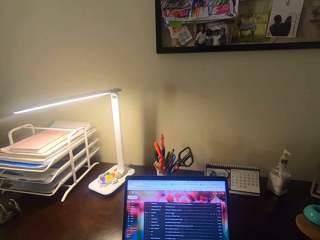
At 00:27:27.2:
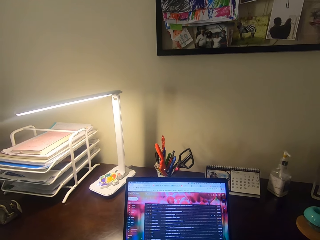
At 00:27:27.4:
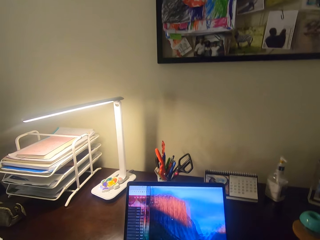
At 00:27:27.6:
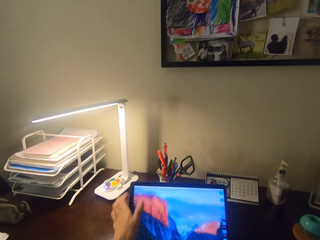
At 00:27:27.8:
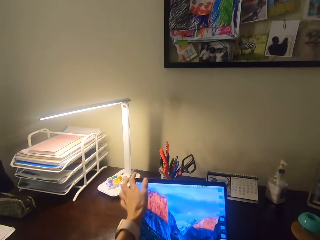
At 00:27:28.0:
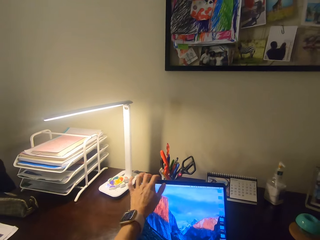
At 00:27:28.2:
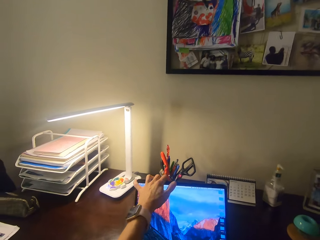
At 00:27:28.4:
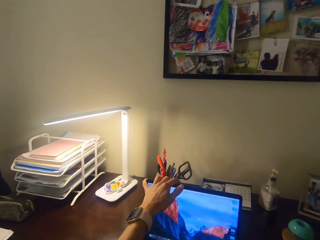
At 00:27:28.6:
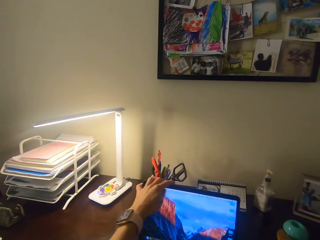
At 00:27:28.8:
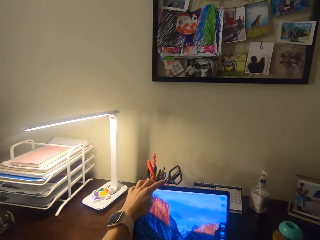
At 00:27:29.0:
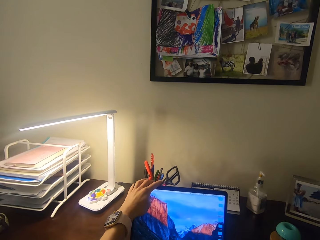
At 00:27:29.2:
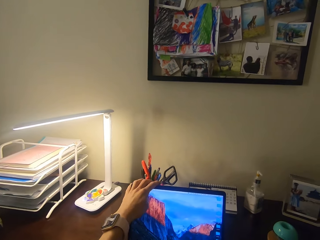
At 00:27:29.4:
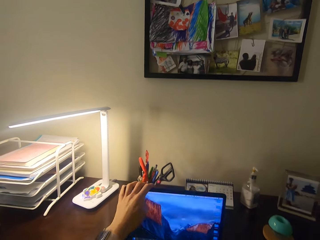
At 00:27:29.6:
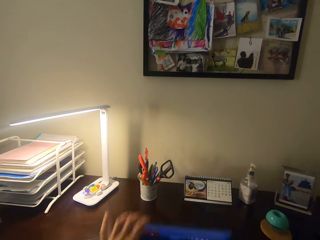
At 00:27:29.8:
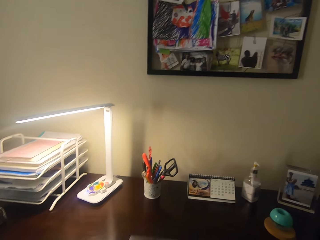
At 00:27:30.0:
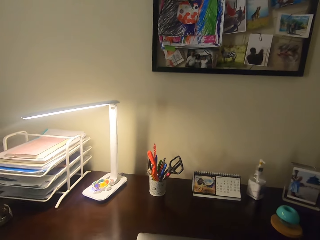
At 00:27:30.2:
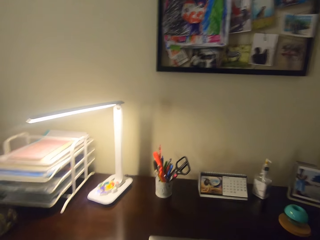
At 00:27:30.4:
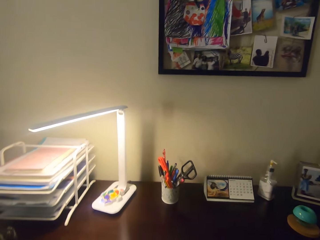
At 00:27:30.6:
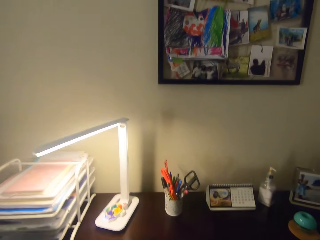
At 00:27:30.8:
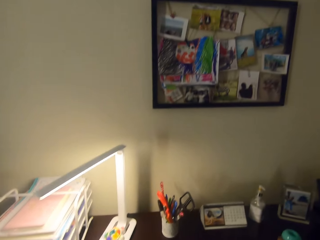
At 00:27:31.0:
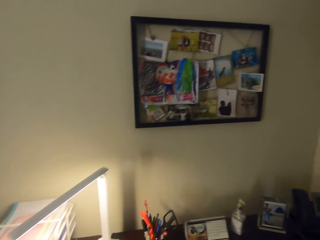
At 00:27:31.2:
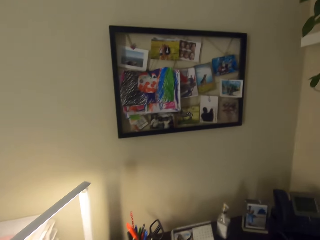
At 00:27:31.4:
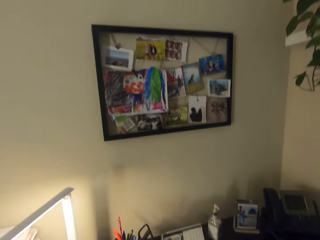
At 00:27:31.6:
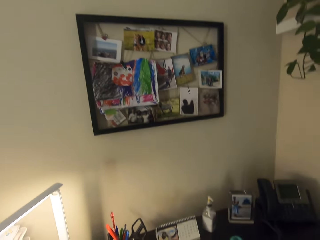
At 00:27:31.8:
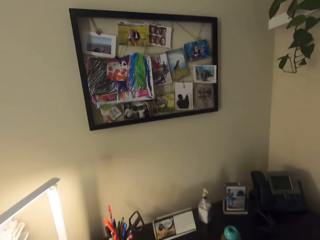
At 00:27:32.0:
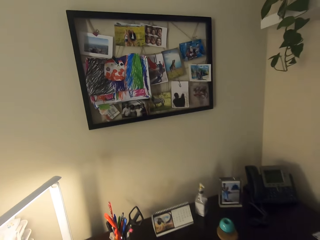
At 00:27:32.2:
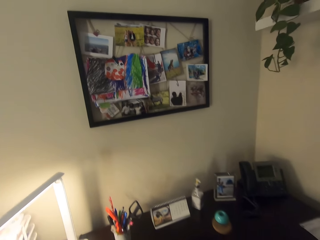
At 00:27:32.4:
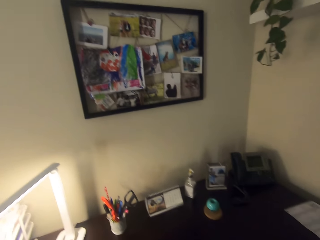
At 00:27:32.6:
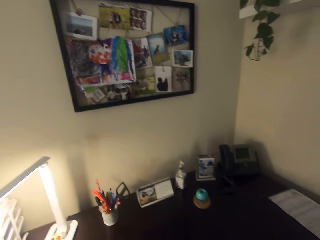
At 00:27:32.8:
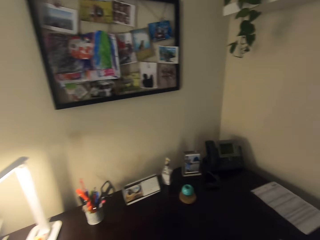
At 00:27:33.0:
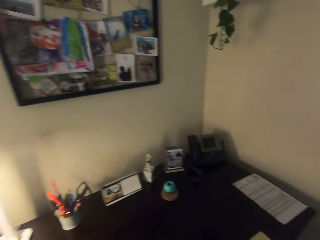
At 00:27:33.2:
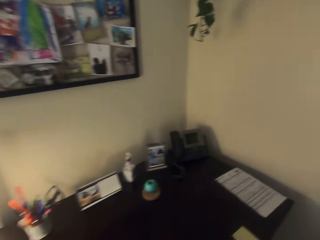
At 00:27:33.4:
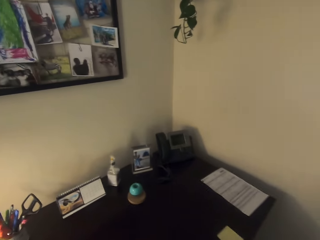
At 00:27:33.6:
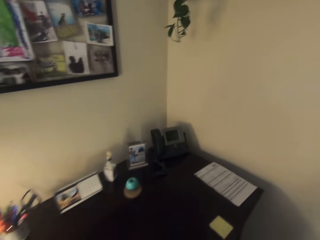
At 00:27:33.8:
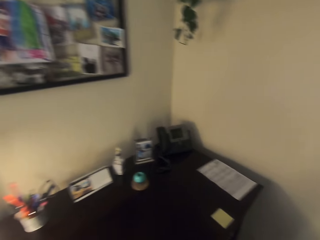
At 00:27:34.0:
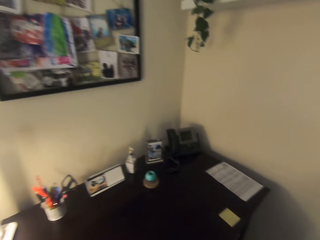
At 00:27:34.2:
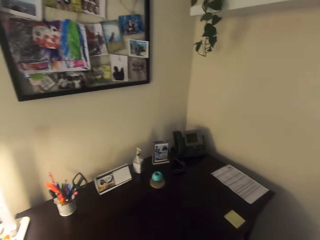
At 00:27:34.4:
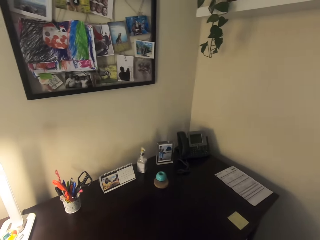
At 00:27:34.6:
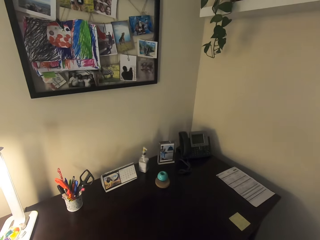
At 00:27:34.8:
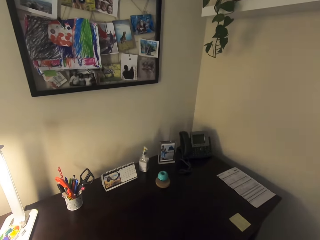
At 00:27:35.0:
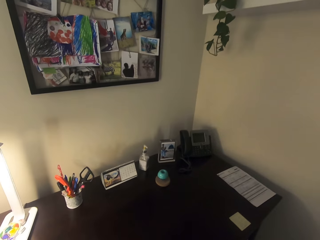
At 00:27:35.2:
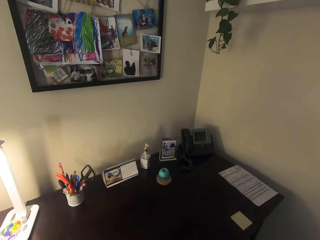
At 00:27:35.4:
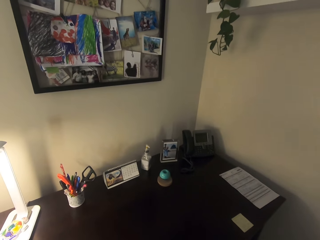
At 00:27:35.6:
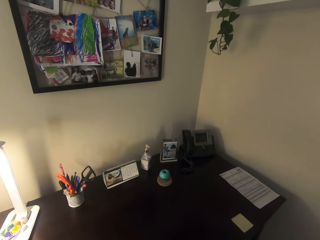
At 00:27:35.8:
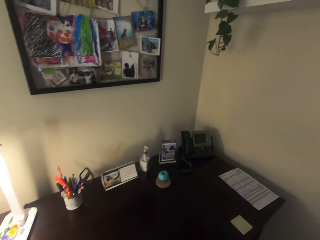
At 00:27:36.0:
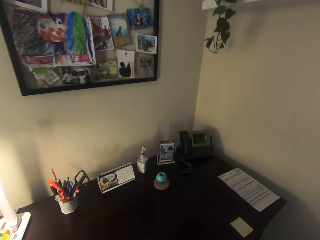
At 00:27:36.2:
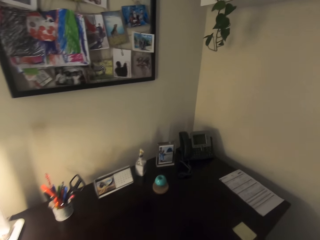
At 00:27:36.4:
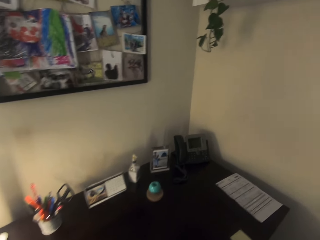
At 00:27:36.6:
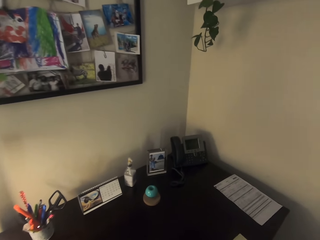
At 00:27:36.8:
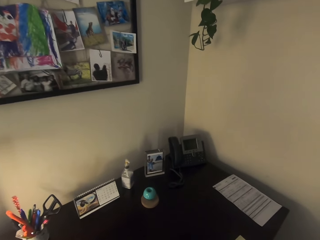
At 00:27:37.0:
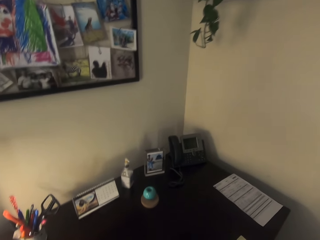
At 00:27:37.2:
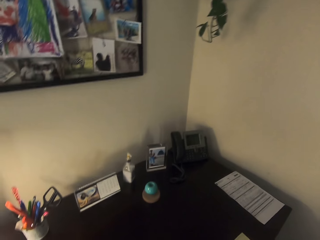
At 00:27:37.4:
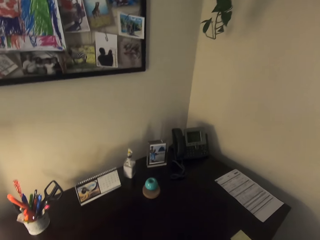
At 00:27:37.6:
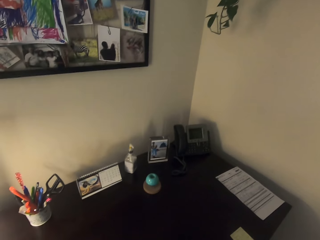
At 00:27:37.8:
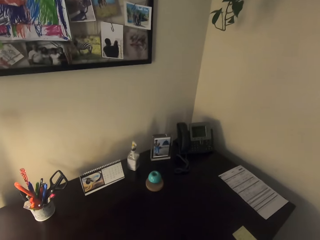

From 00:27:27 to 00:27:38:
The camera wearer holds the laptop. They close the laptop. They look around.

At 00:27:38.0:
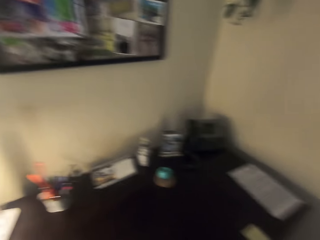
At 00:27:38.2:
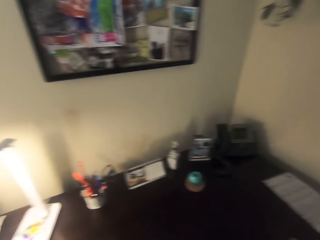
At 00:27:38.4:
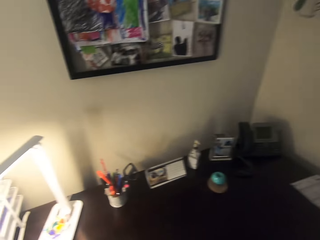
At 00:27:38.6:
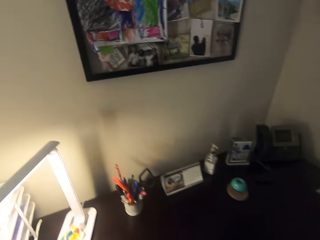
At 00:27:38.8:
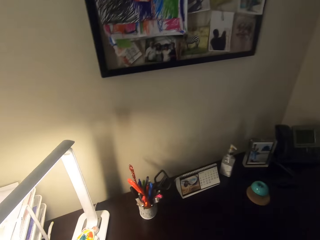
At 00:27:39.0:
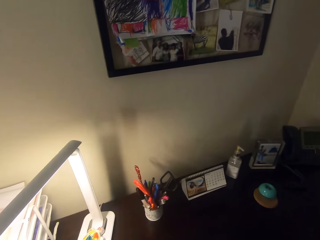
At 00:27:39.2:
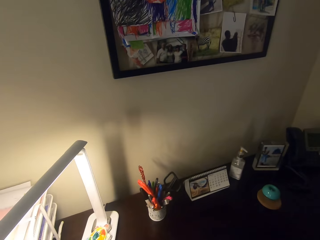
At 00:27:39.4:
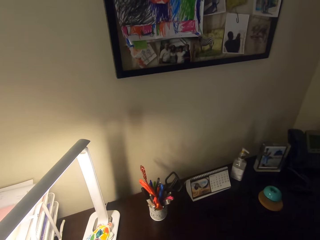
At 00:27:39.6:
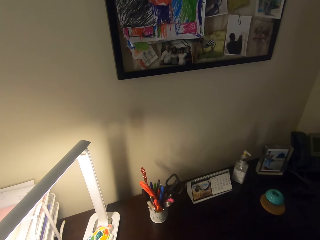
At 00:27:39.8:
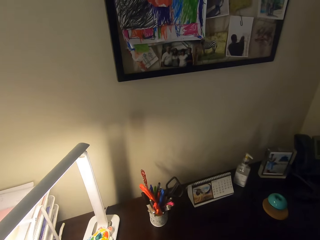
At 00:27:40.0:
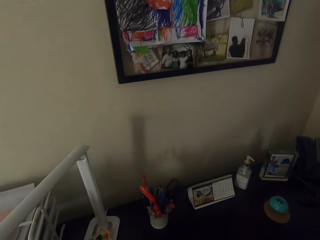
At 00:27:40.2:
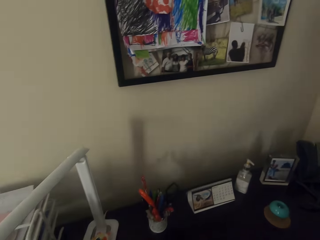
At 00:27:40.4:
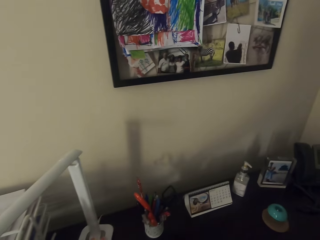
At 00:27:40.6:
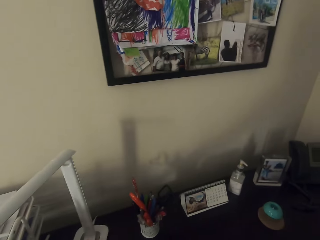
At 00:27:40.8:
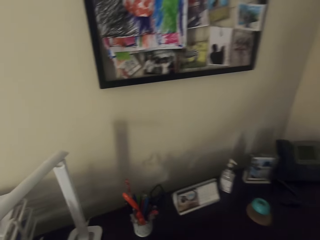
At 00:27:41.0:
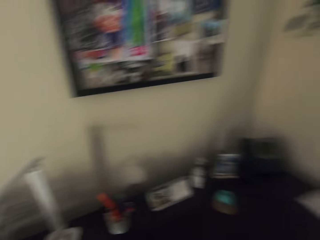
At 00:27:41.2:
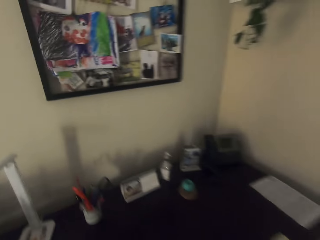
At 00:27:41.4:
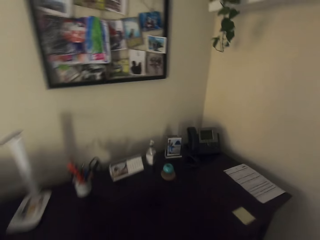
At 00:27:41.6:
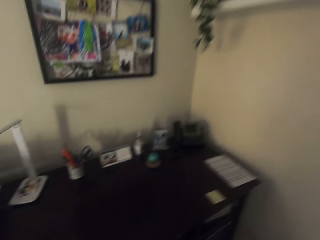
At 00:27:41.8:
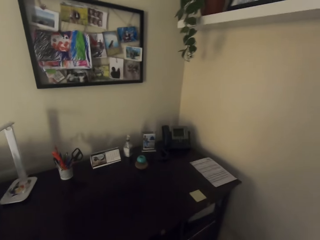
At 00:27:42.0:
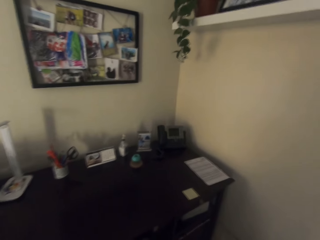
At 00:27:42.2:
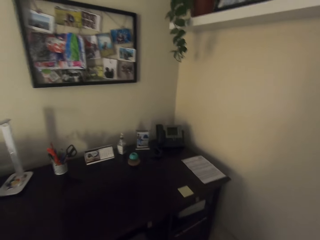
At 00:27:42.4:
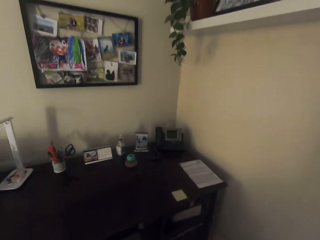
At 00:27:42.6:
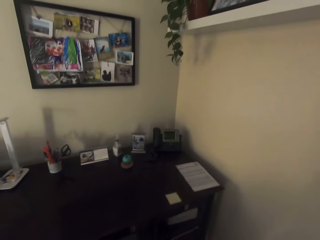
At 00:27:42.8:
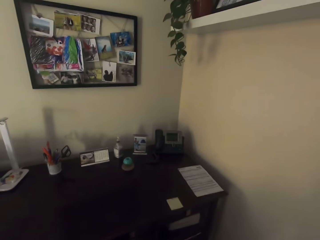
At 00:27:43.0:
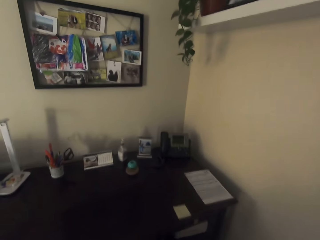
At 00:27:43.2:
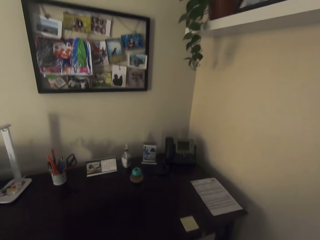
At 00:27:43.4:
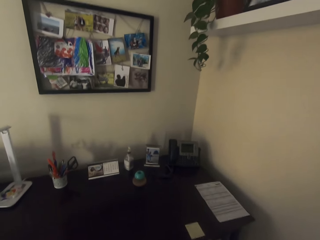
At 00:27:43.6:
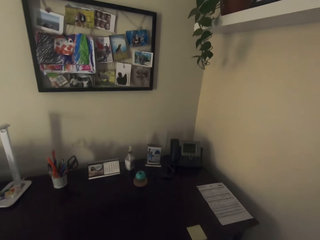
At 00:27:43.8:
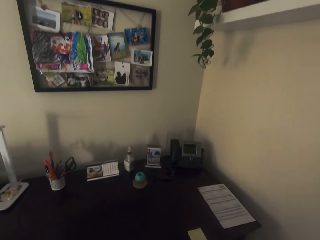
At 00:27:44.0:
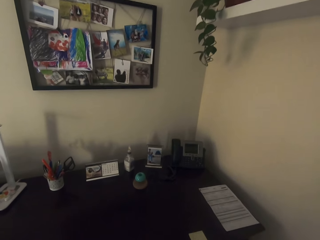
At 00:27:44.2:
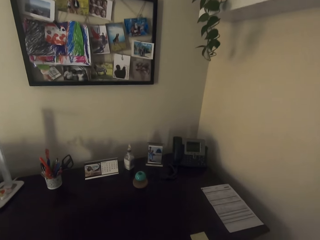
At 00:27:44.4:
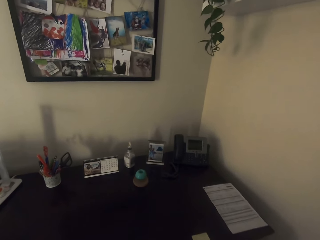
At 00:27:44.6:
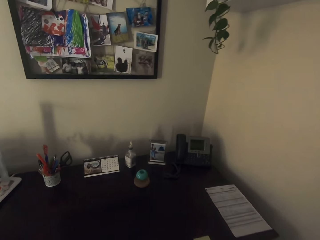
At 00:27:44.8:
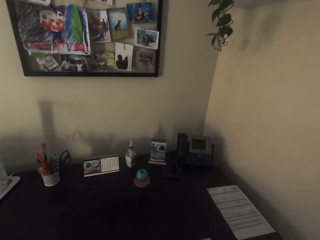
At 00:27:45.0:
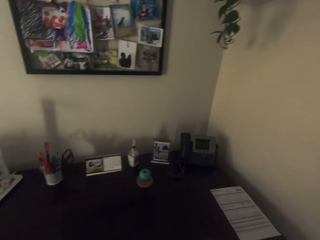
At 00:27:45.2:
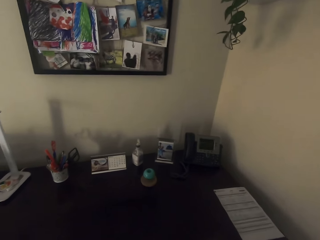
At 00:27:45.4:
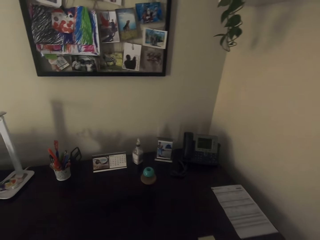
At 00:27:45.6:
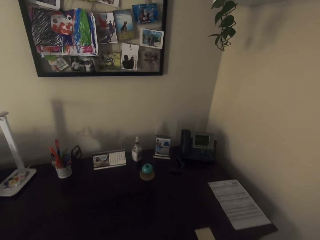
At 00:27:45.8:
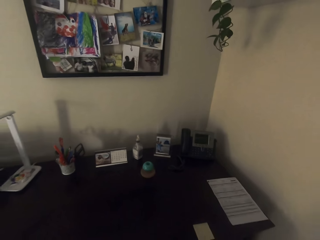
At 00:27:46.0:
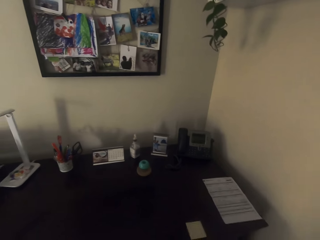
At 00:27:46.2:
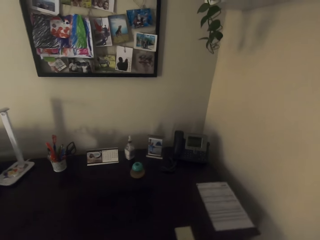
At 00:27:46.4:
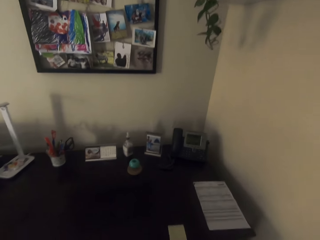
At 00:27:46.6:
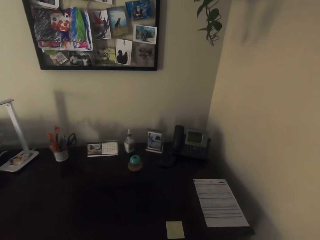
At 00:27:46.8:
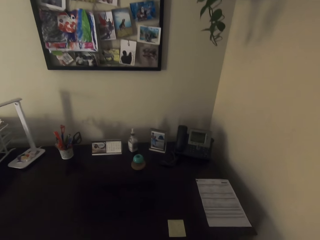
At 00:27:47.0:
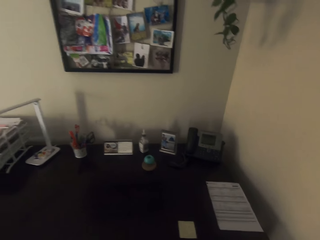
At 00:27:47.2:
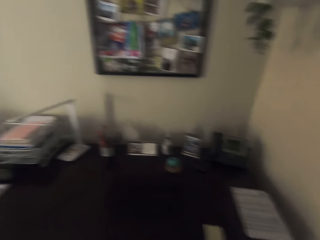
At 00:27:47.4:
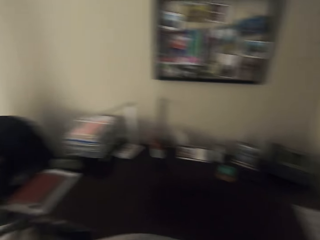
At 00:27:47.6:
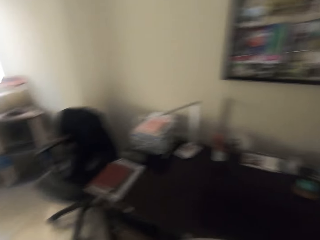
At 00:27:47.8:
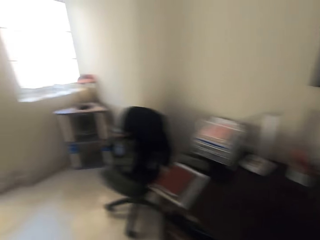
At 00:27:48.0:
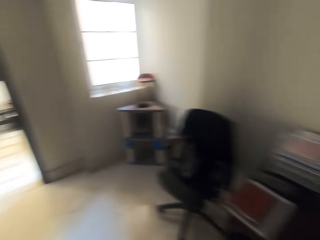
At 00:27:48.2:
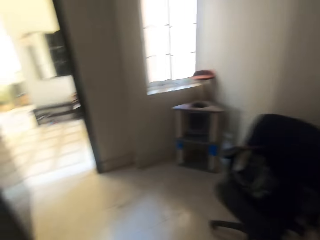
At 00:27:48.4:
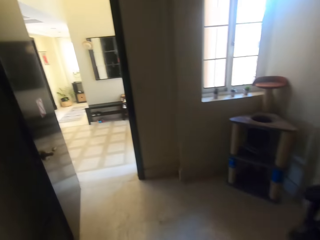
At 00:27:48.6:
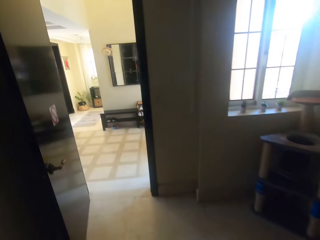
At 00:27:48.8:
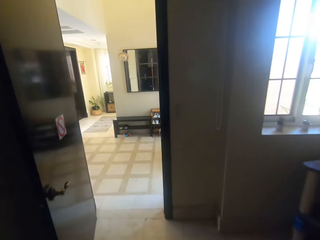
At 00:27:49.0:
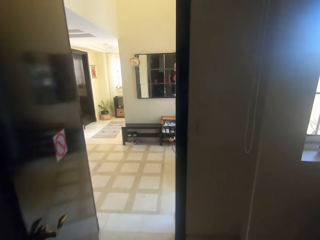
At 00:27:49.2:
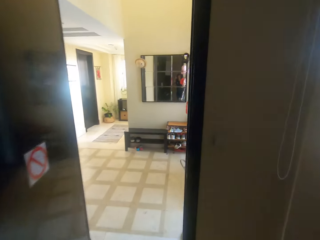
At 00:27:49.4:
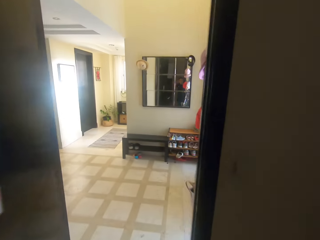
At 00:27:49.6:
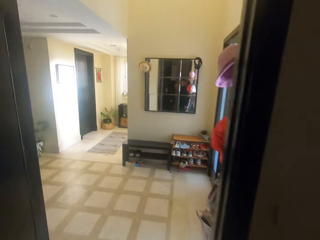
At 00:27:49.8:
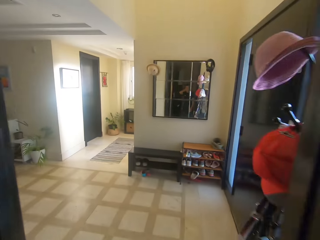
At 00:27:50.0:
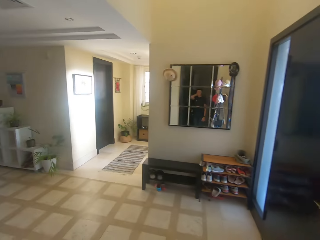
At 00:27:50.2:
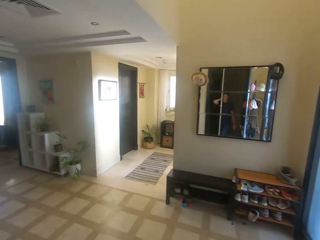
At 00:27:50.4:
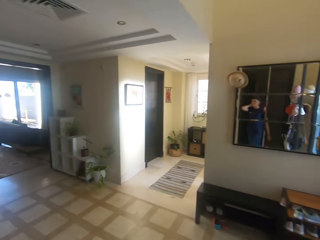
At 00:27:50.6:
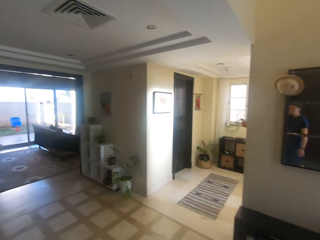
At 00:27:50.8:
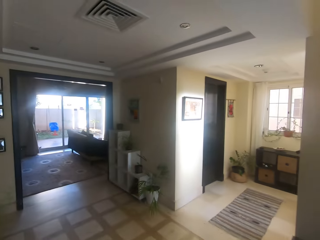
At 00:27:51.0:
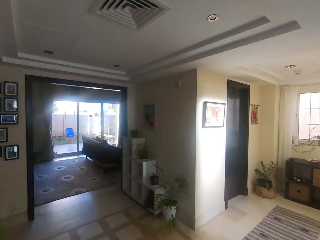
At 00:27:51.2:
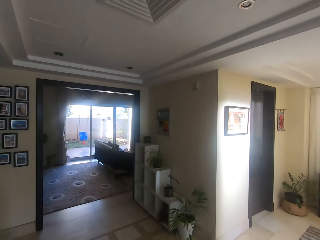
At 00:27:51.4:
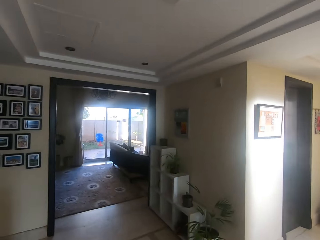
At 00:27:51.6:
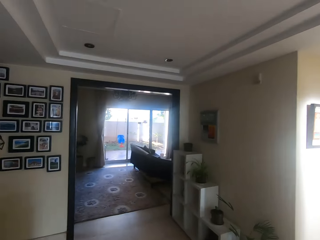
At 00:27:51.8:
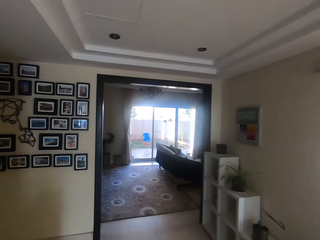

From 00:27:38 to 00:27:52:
The camera wearer turns off the light. They walk and look around. They walk around the building.
